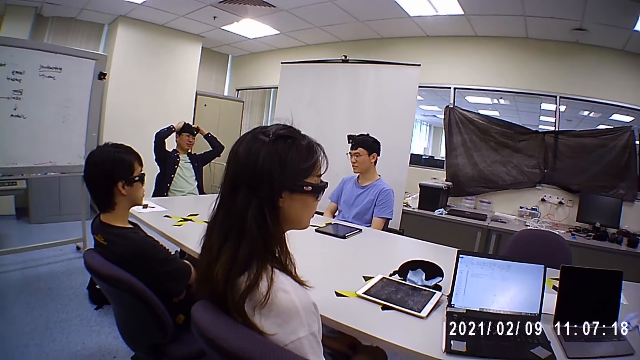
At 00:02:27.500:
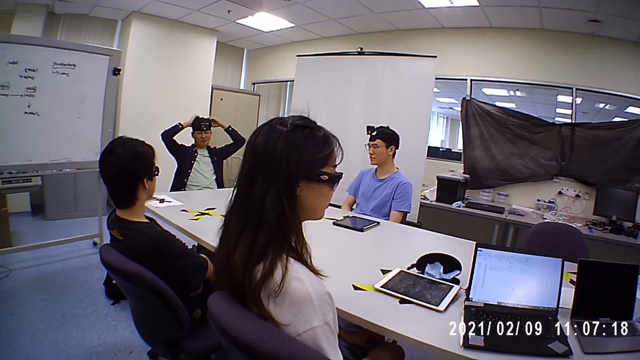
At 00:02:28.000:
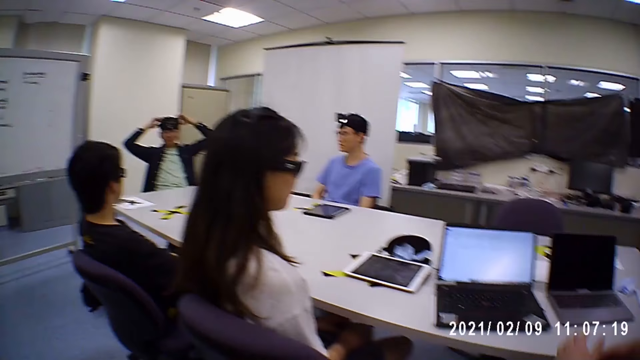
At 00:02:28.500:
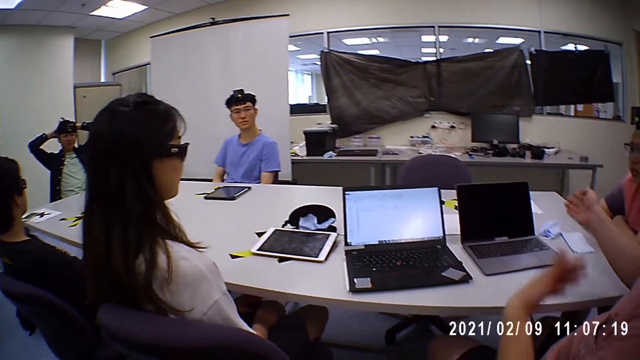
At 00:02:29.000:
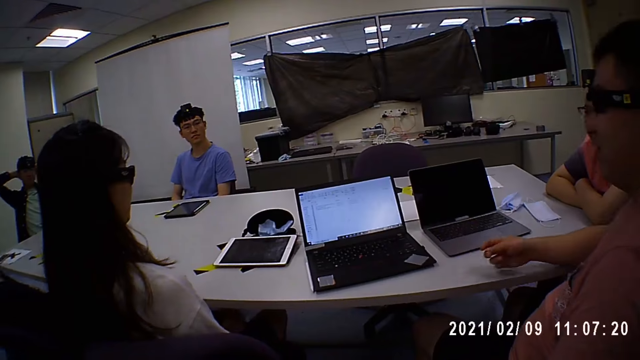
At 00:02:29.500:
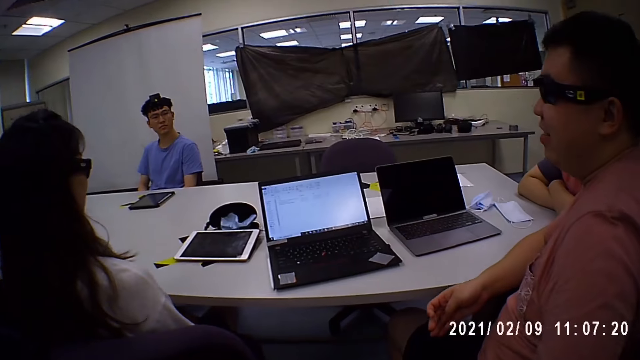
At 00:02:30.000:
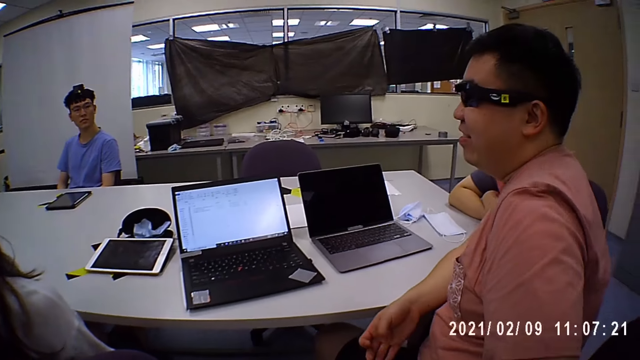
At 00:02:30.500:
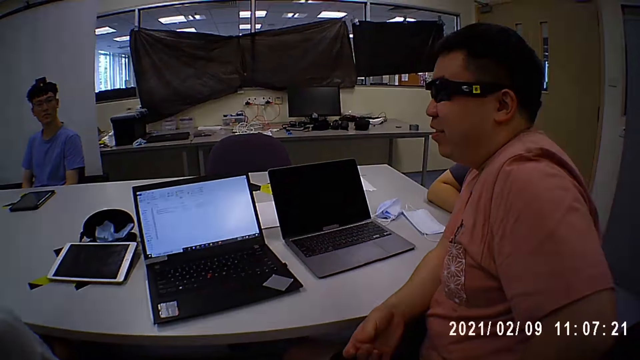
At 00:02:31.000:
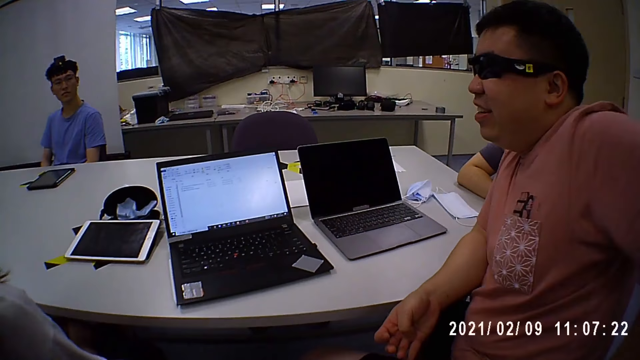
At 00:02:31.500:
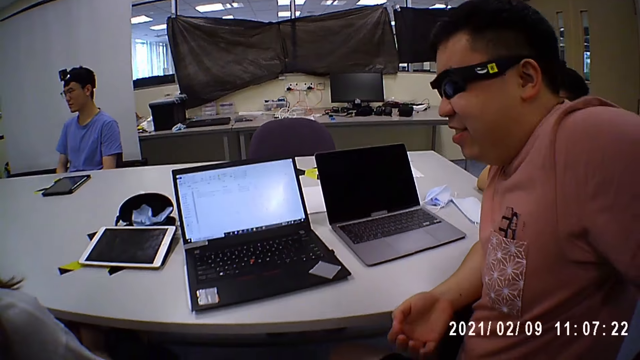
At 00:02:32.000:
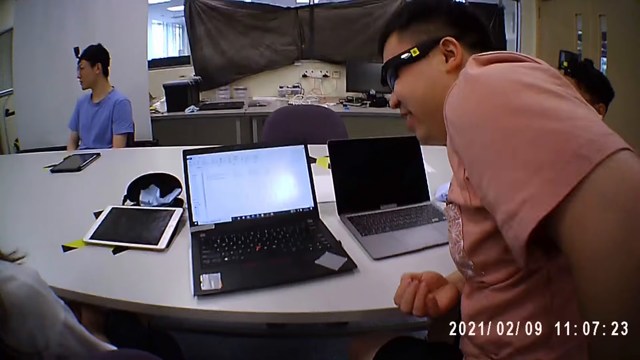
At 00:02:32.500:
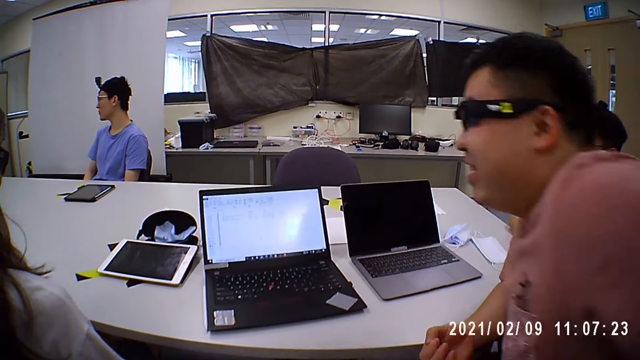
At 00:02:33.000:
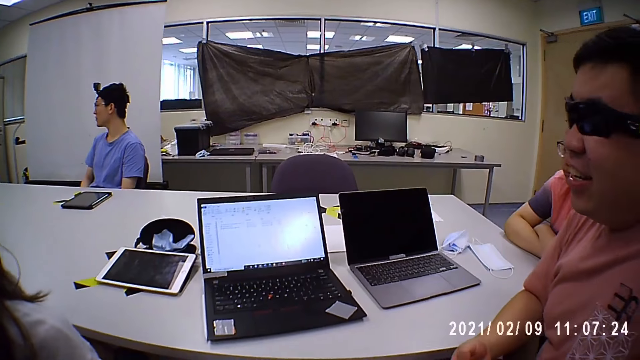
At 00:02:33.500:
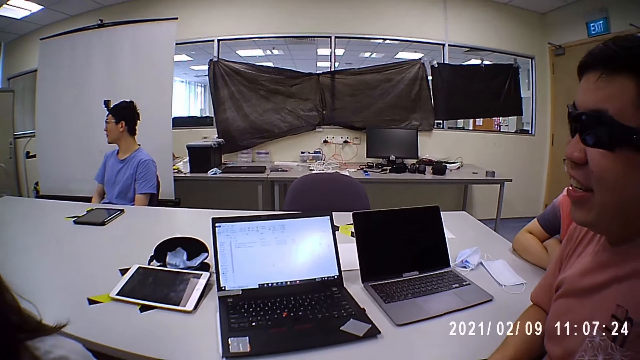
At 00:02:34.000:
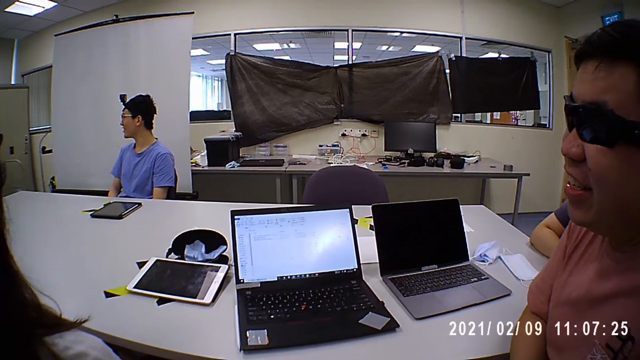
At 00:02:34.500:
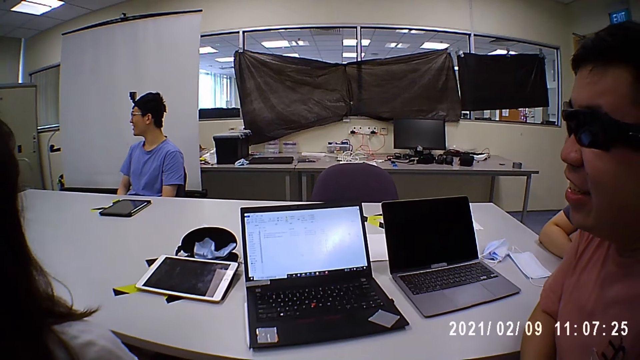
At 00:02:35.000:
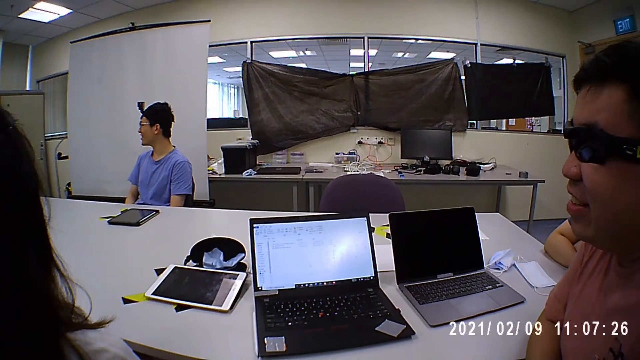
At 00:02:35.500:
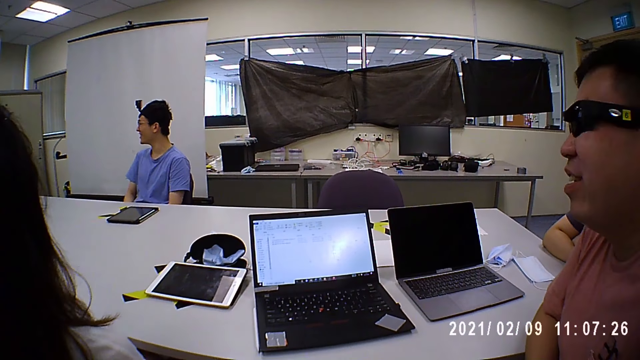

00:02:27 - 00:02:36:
A man signs and moves.

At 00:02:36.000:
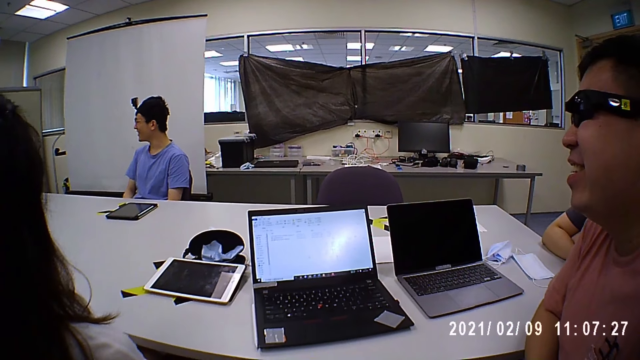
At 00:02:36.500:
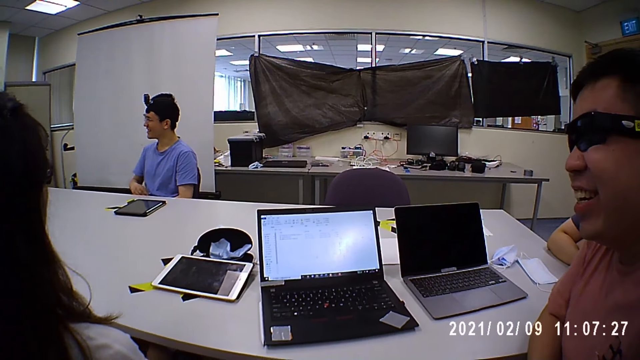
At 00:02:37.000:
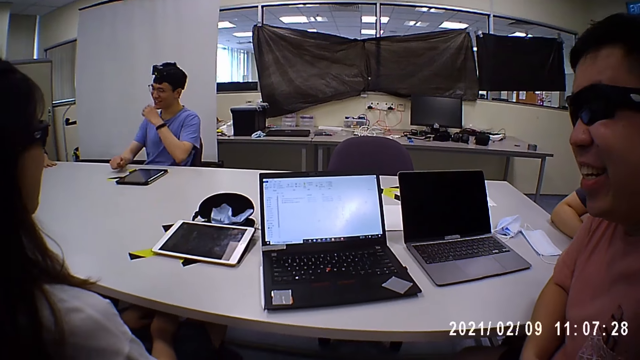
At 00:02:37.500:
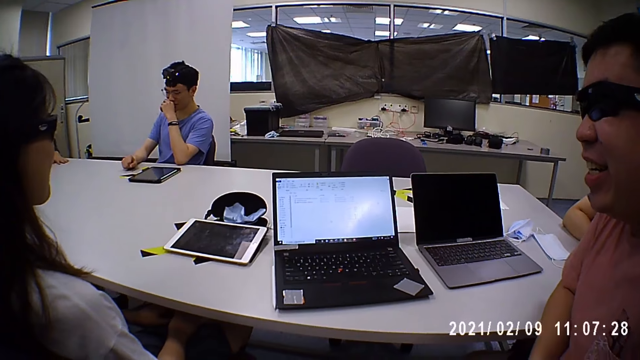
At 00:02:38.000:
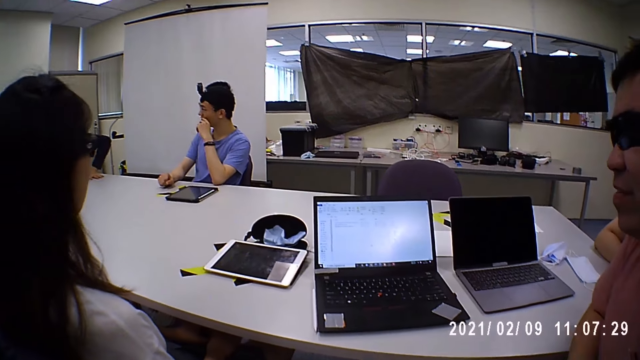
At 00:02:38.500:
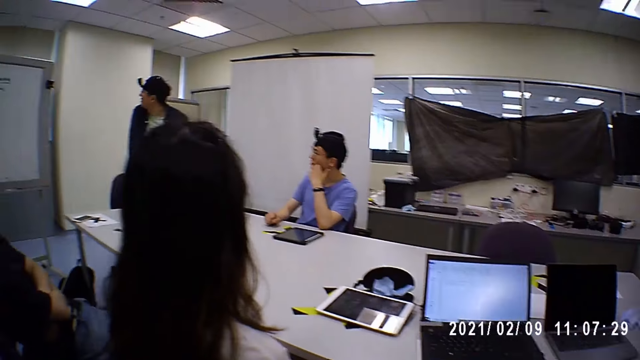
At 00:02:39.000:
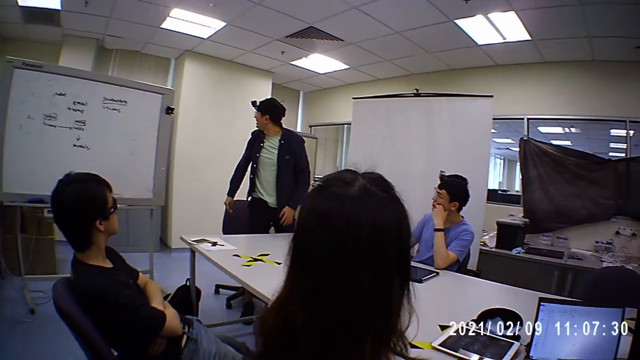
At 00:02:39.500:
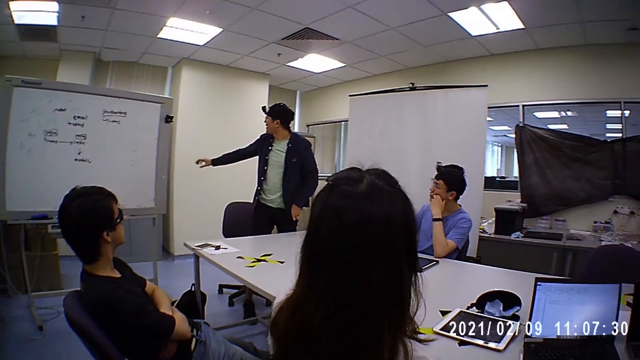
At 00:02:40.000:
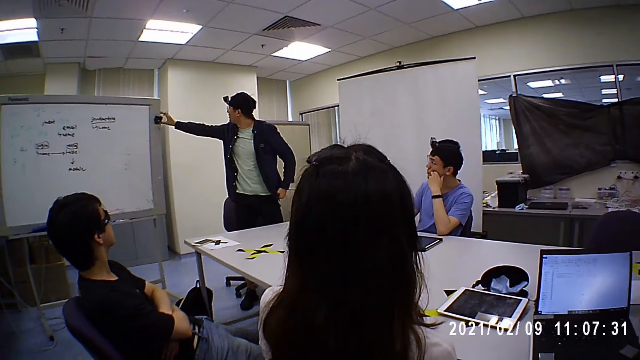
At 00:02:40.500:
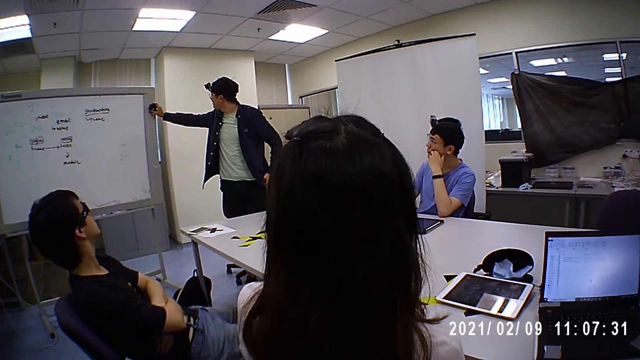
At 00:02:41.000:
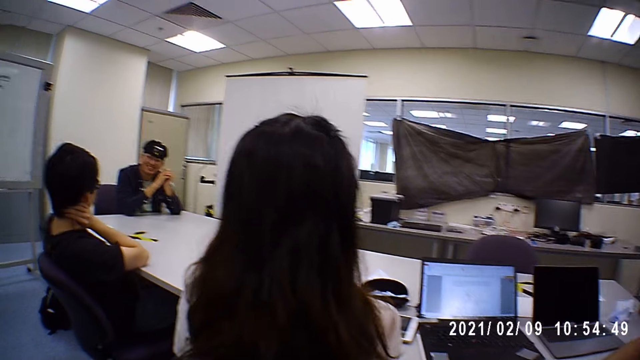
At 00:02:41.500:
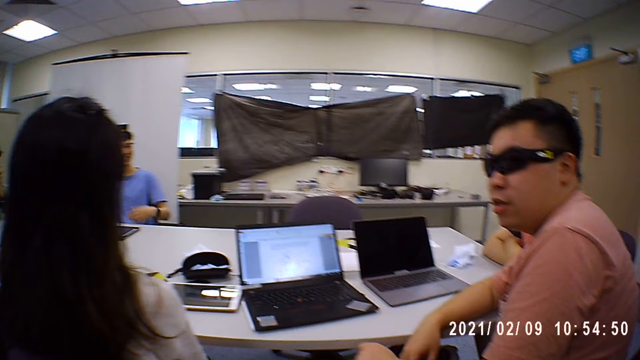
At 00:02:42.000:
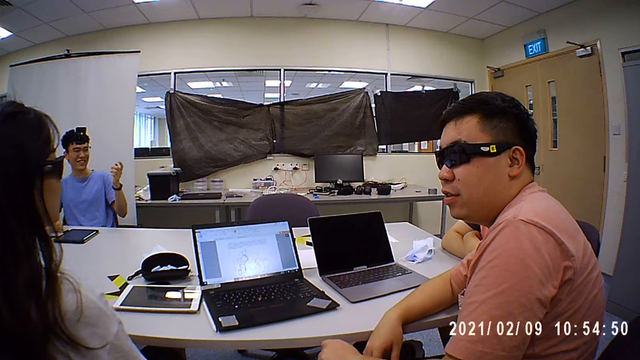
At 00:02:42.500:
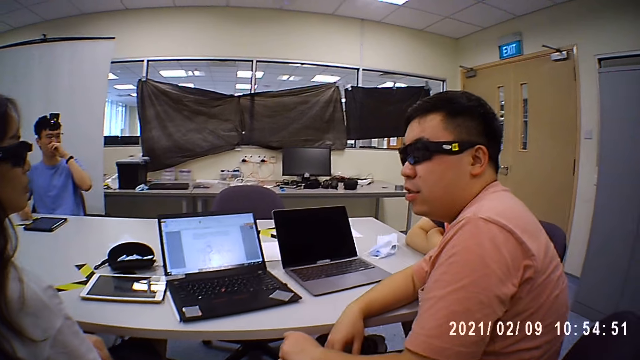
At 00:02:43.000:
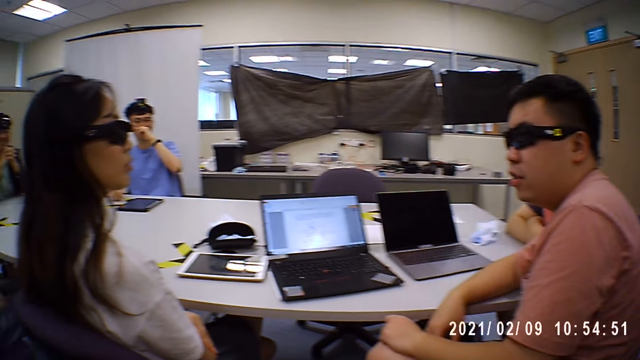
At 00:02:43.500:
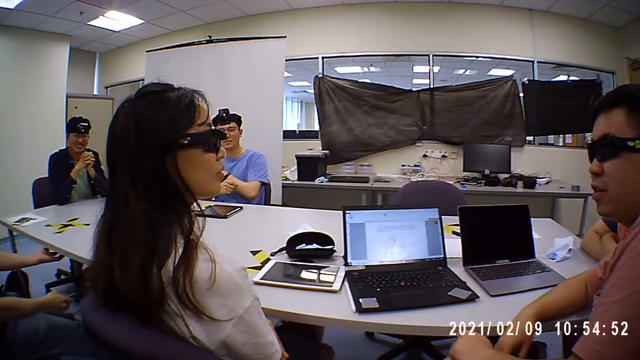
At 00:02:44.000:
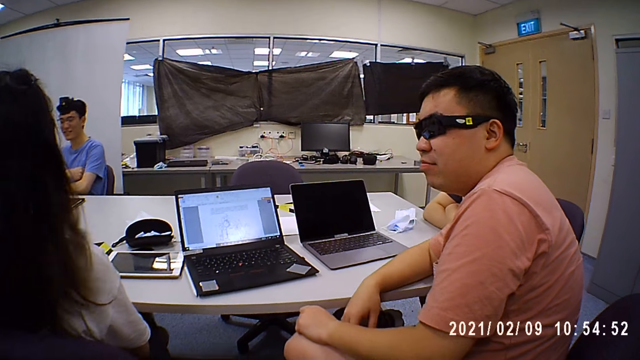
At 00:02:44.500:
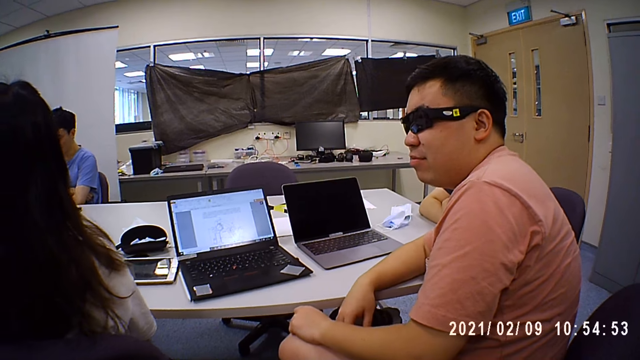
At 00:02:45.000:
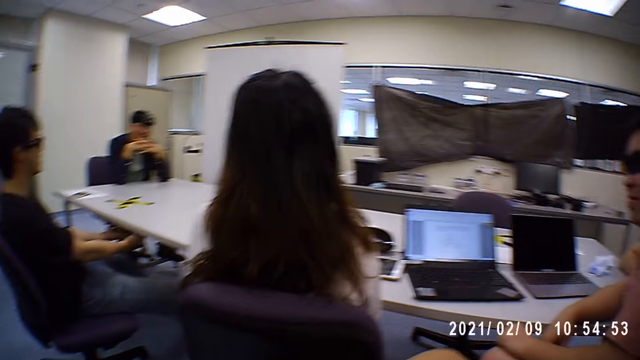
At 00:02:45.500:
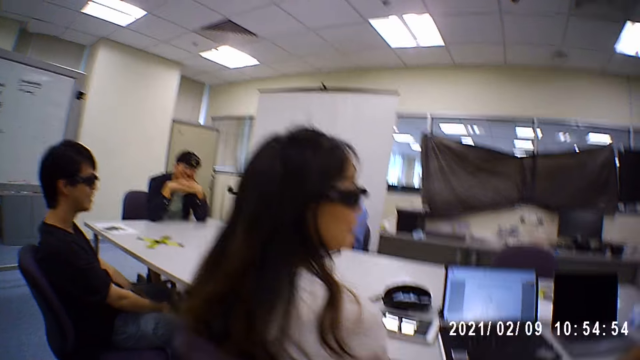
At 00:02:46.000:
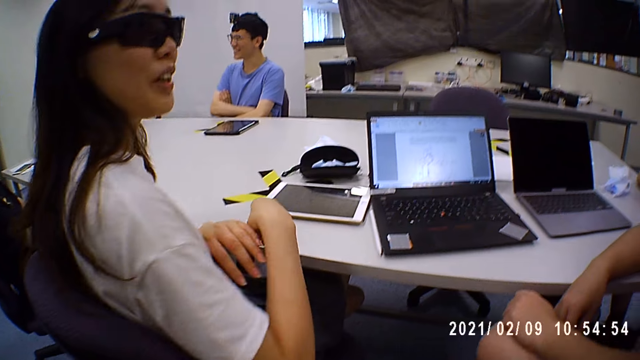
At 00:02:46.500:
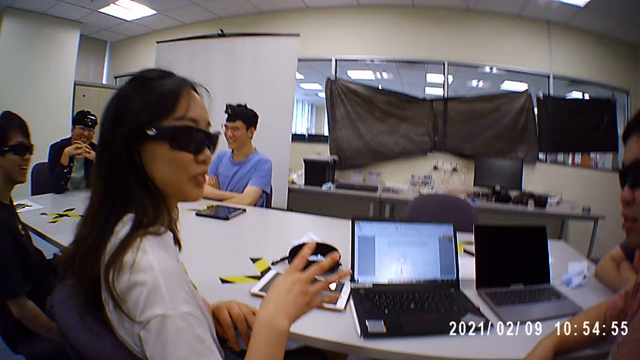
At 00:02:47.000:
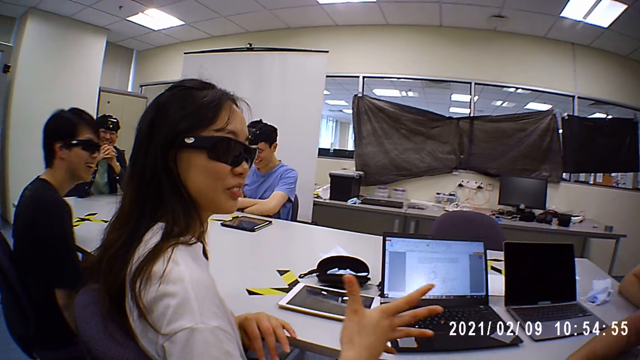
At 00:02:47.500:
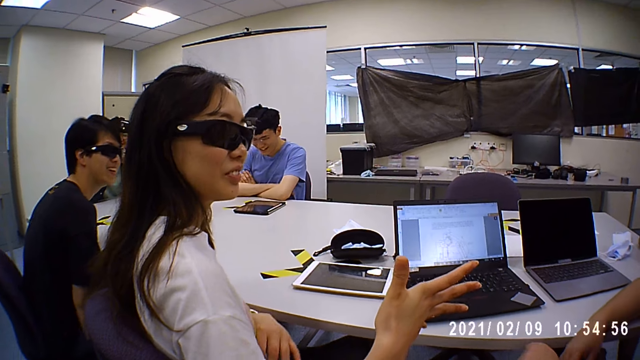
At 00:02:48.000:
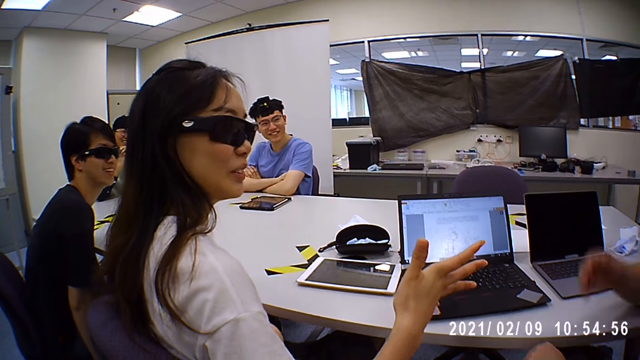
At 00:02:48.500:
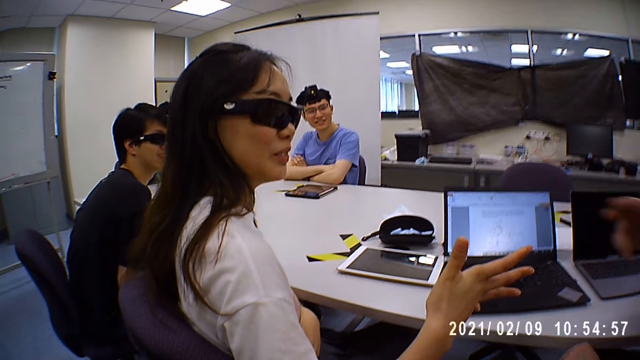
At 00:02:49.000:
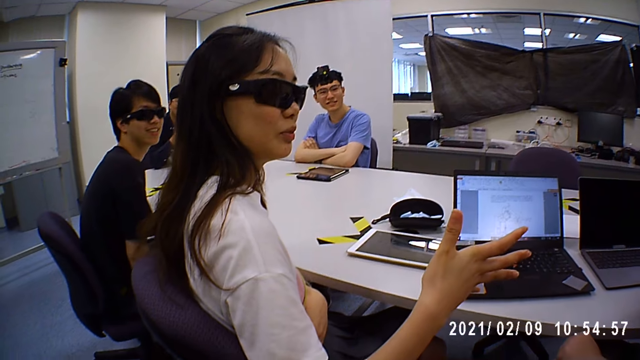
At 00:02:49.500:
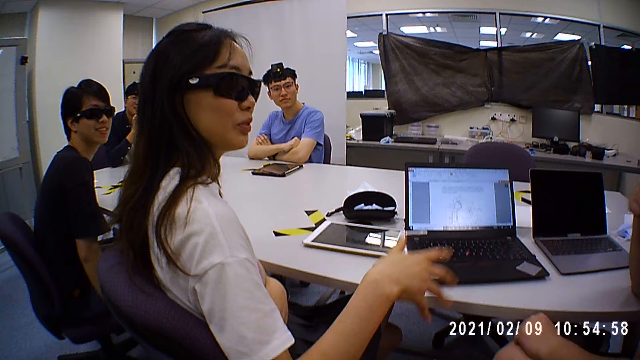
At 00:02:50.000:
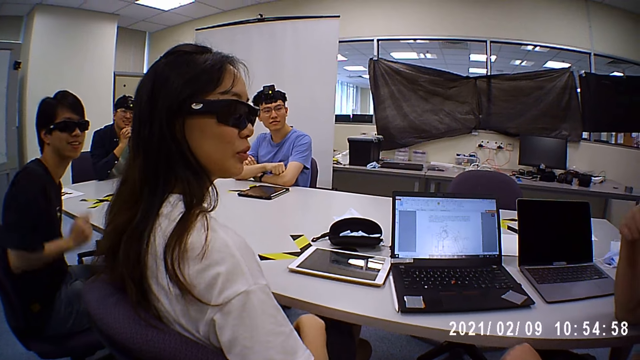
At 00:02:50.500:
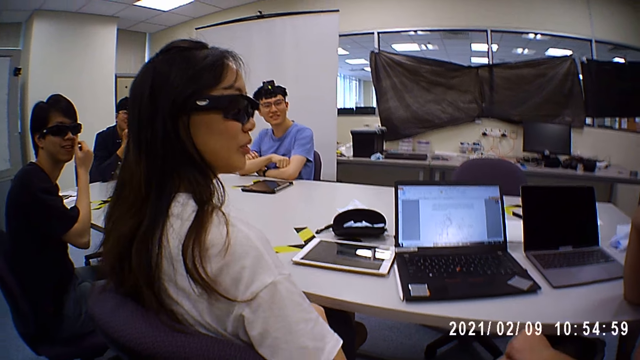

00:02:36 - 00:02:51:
A man puts a hand on the table. Another man touches his face and puts a hand on the table. The first man stands. The first man touches a duster on a board with his right hand. A third man touches his neck. The second man signs. Another man interacts with a woman and the group of people. The second man touches his face. The third man puts his hands forward. The second man folds his hands. The woman signs. The third man moves. Another man signs.
